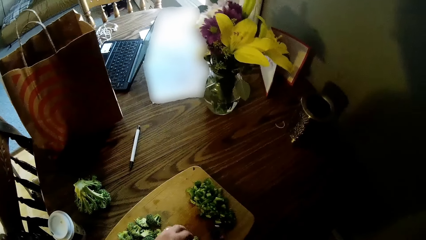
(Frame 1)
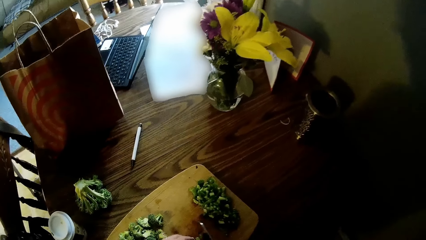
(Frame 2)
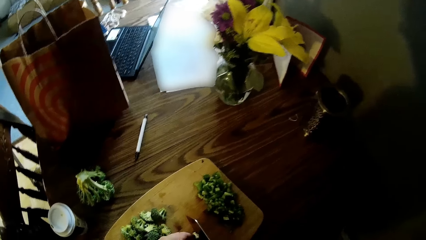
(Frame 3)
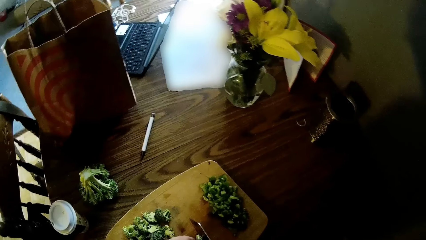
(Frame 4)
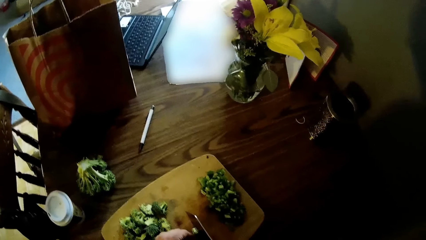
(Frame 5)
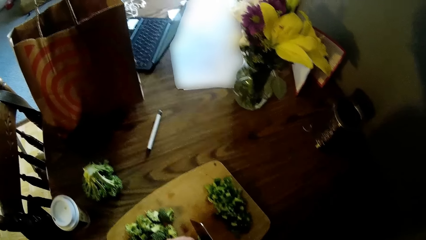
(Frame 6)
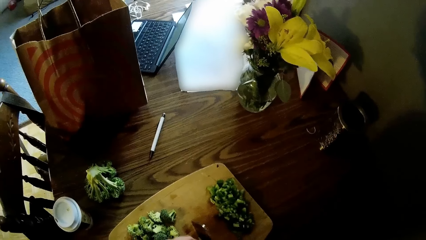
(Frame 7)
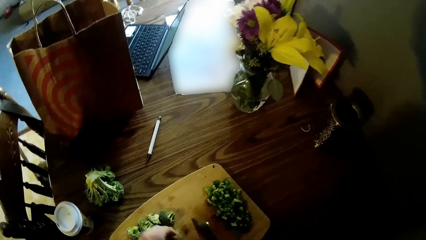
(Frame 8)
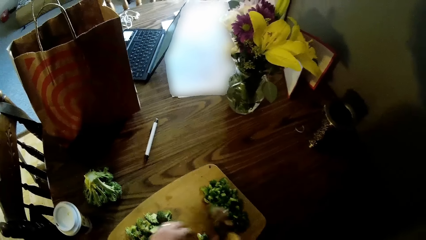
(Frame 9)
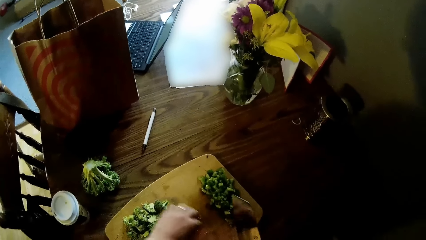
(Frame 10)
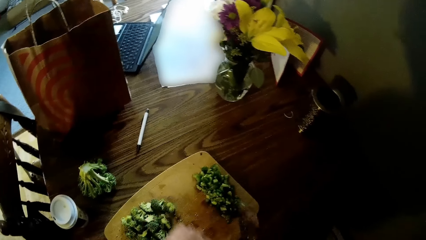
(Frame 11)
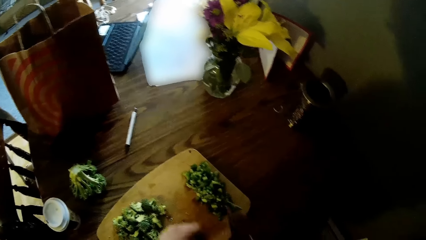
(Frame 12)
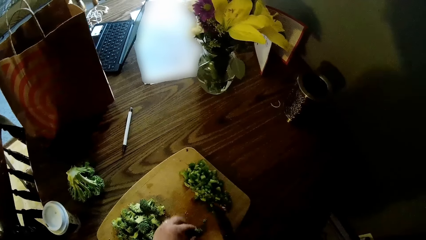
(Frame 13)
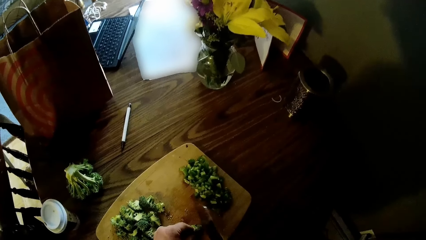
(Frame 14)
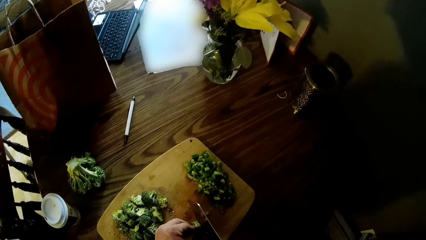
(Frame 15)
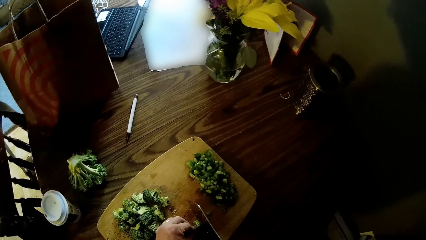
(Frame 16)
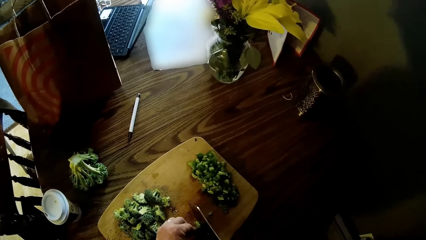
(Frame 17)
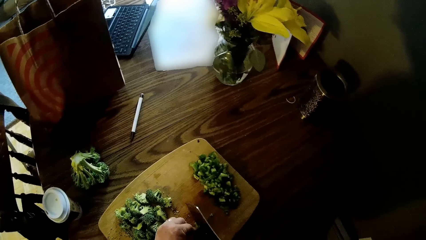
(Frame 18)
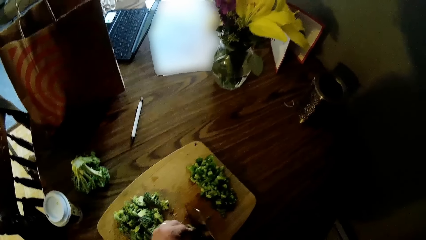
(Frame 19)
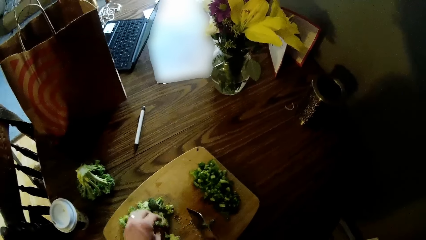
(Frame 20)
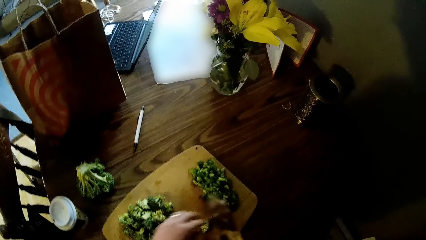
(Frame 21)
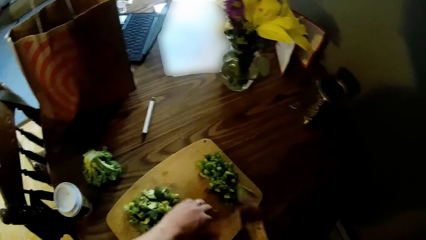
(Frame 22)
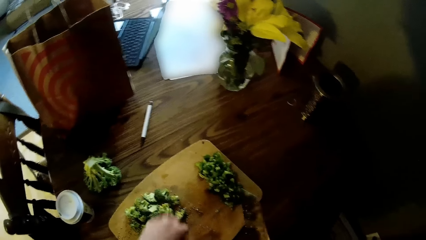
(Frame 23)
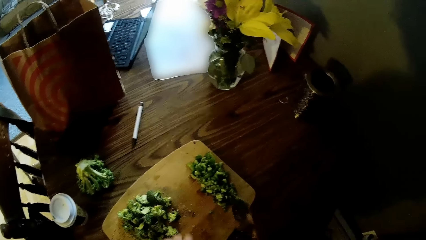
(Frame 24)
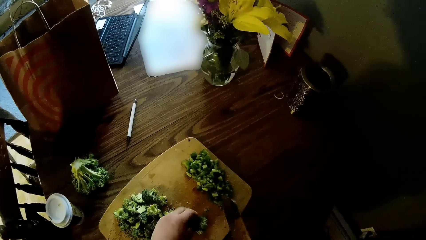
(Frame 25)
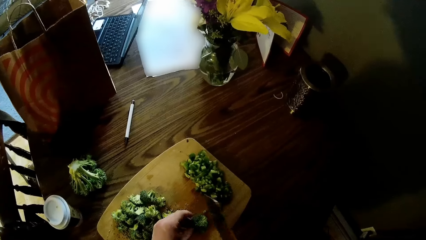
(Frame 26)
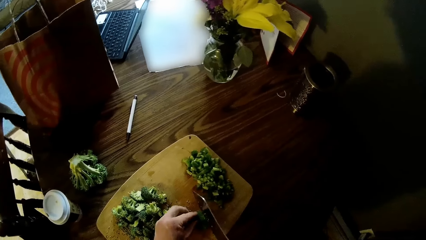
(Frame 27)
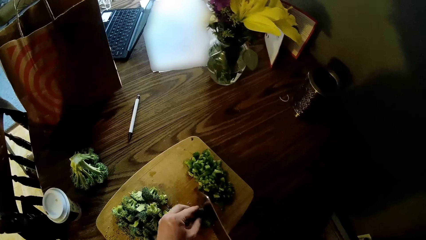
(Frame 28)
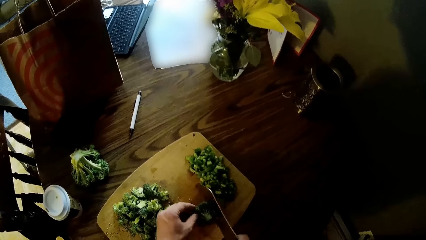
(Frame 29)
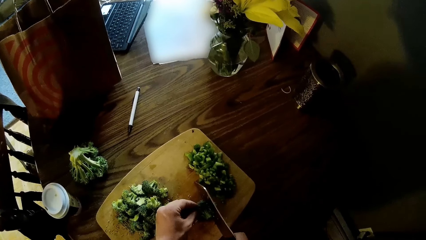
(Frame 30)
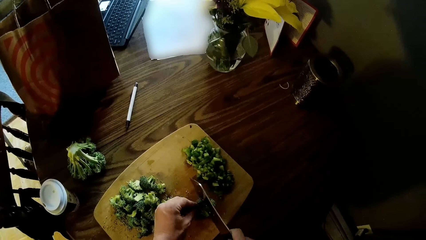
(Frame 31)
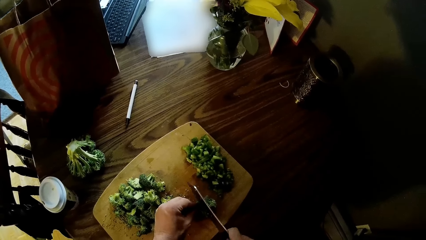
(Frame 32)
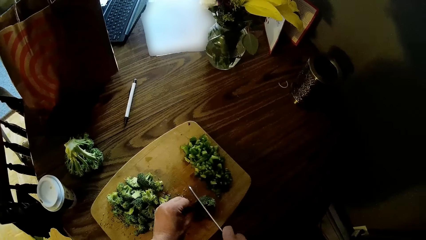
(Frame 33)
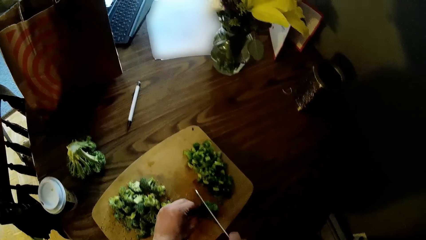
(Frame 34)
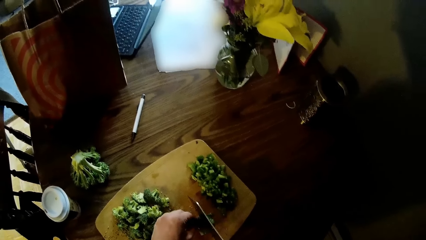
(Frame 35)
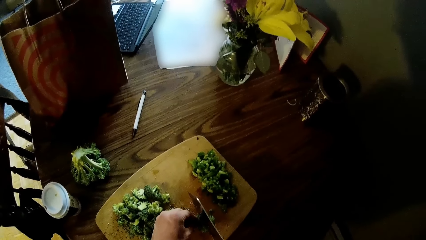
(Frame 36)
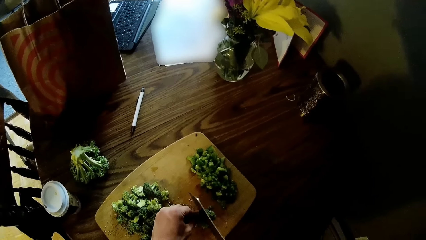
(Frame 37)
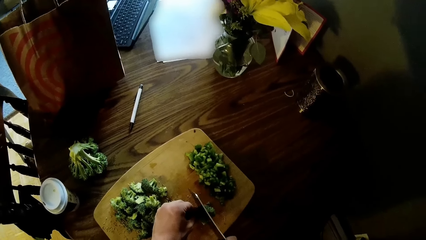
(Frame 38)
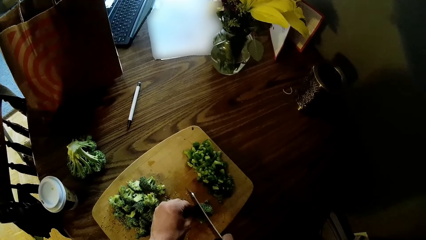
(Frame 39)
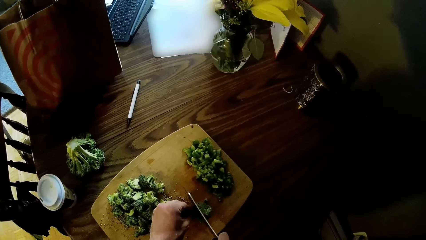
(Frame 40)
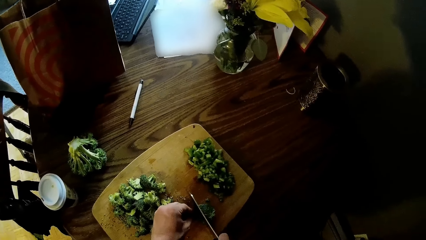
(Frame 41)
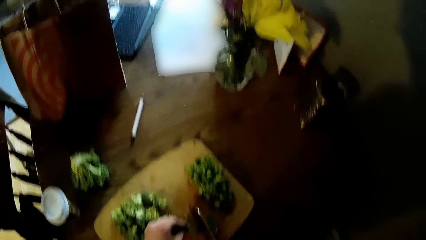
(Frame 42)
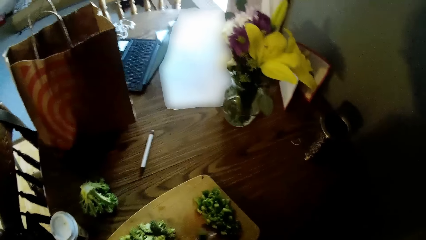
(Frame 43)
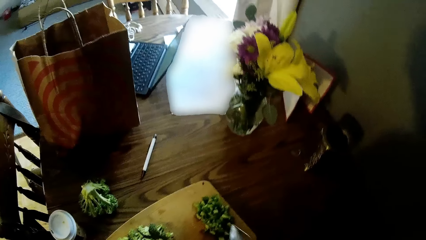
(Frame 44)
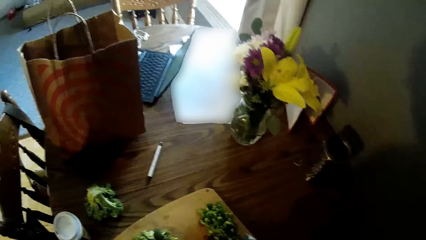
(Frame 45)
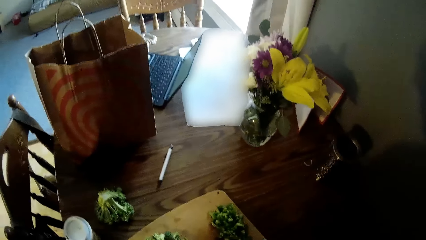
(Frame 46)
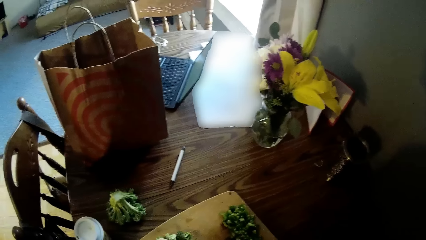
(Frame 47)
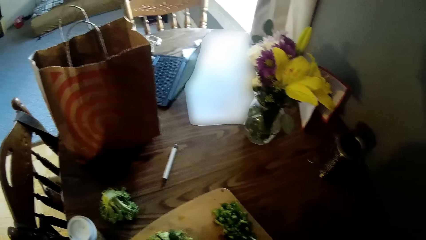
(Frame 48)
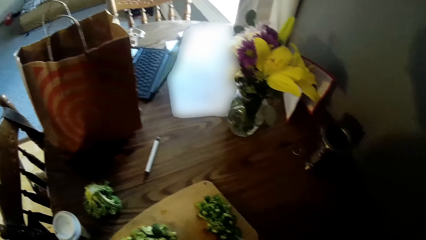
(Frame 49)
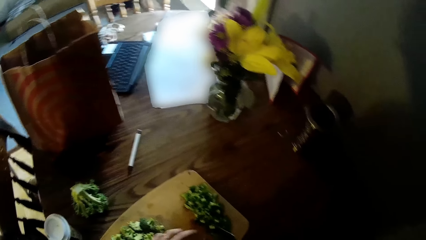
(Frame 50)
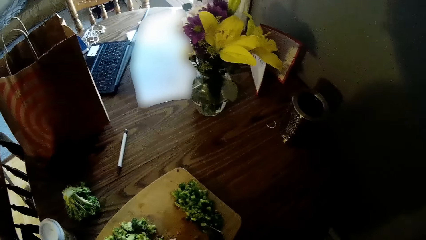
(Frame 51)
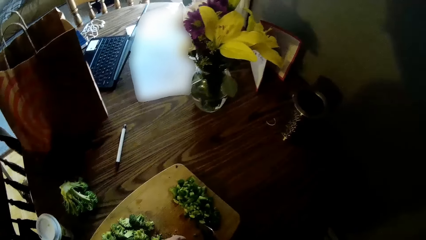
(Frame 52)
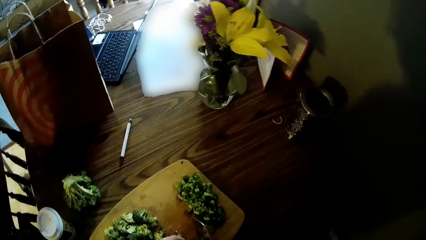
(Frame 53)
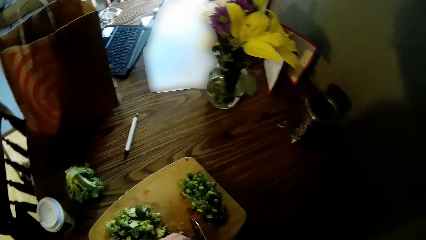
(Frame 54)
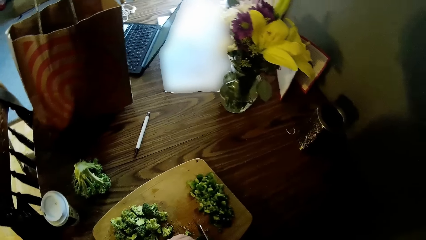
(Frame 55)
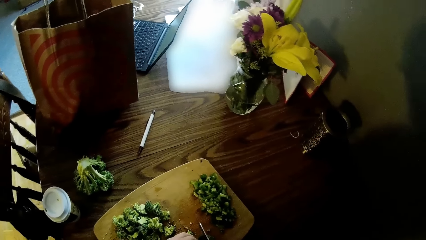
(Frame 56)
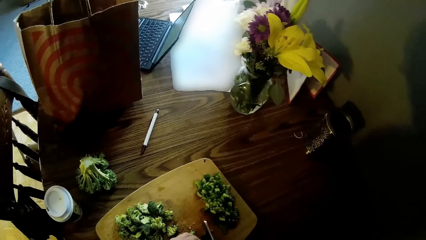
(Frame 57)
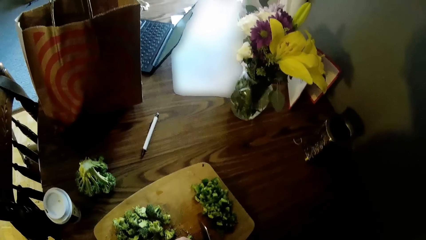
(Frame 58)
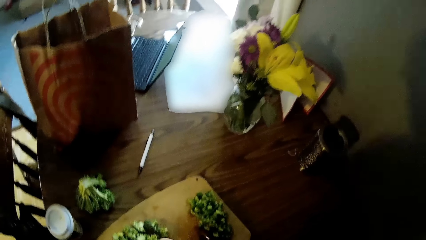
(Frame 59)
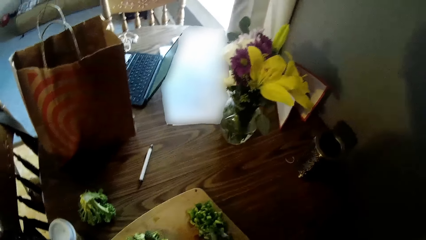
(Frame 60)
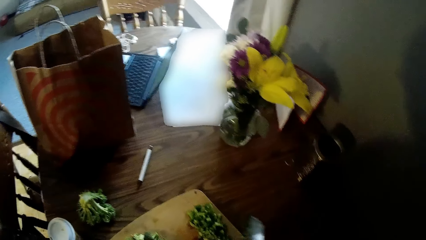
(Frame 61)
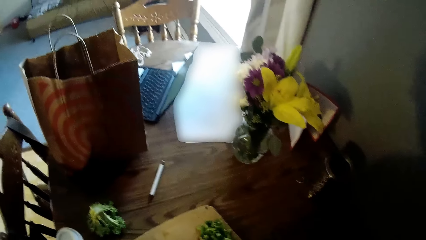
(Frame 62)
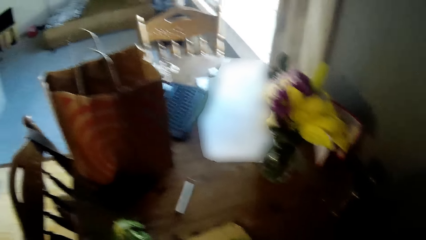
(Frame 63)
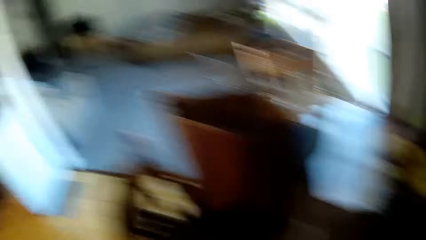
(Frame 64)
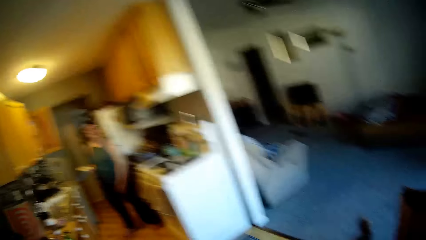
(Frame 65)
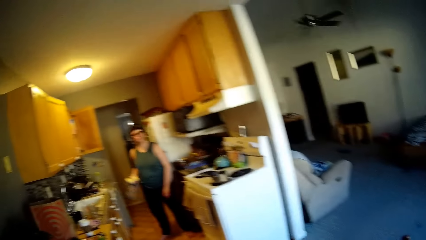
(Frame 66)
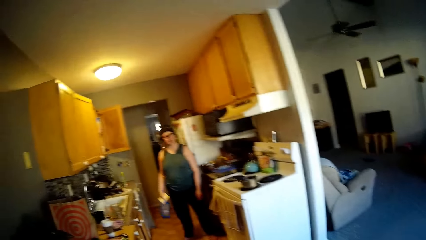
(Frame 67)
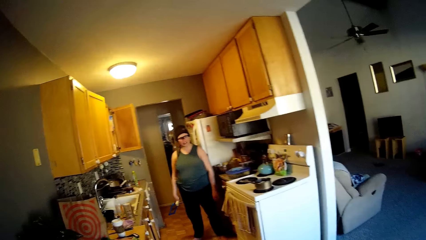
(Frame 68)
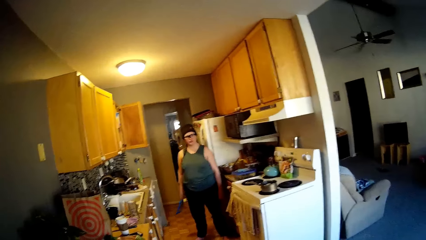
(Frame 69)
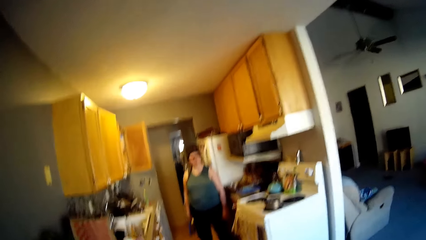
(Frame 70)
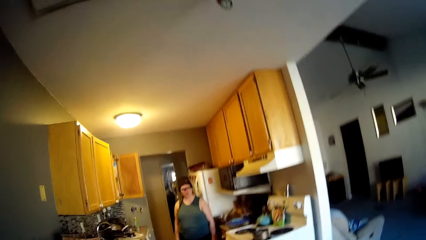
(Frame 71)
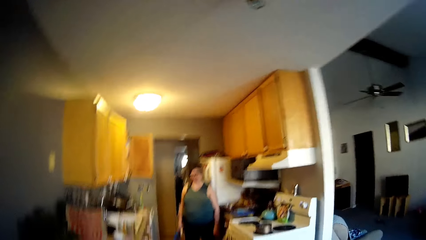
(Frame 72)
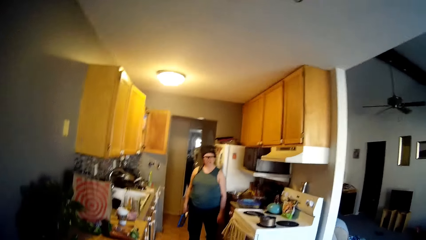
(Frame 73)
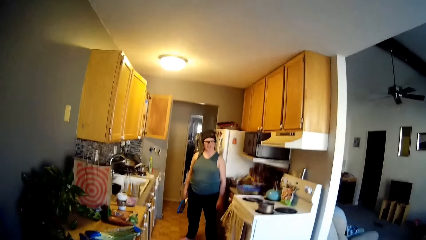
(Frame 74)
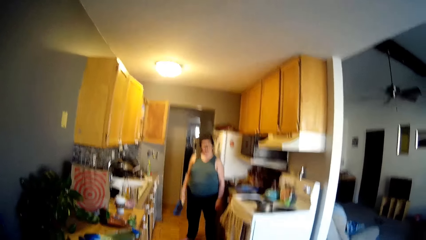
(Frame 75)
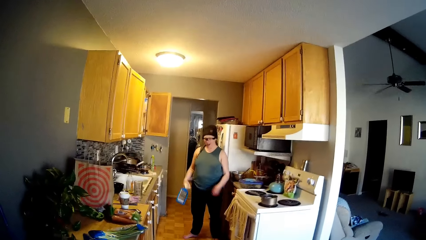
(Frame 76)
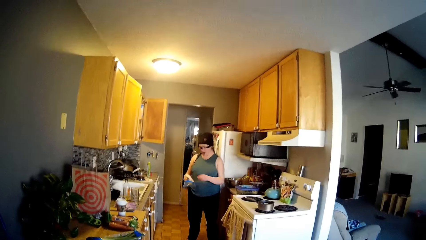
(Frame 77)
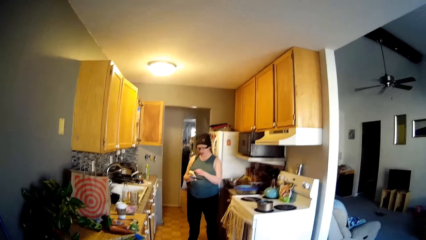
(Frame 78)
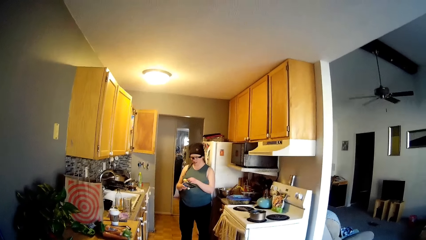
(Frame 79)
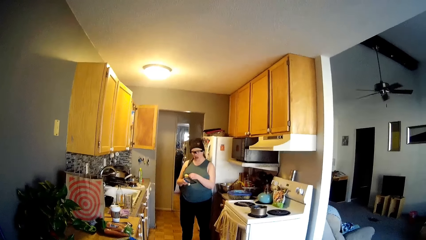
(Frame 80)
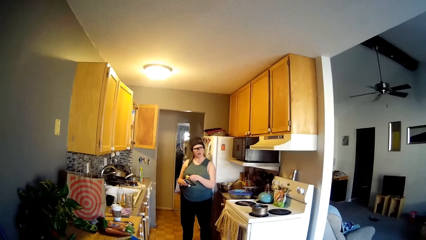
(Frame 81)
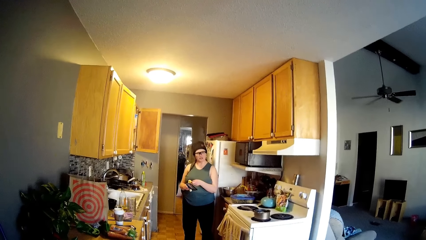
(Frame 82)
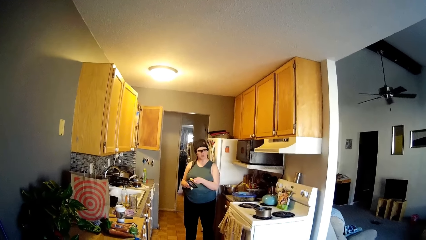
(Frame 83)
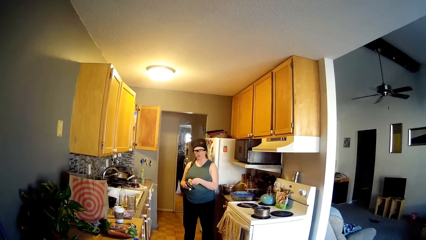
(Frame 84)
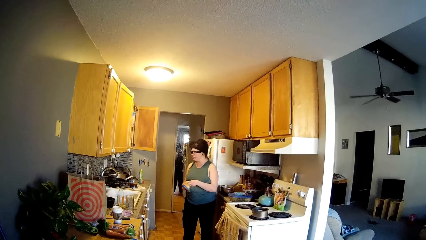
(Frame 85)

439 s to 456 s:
The camera wearer cuts the broccoli on the cutting board with the knife in his right hand. He converses with the woman. He cuts the broccoli on the cutting board with the knife in his right hand. He does so again. He looks around. The woman holds the grater.
